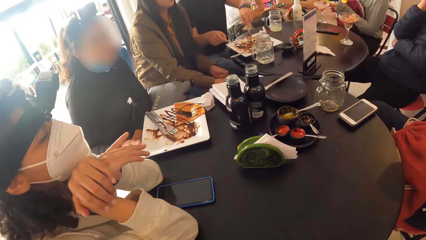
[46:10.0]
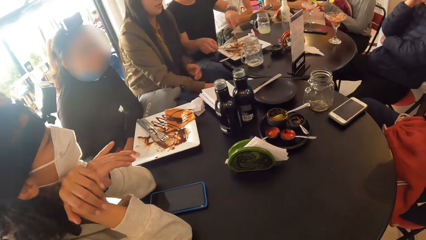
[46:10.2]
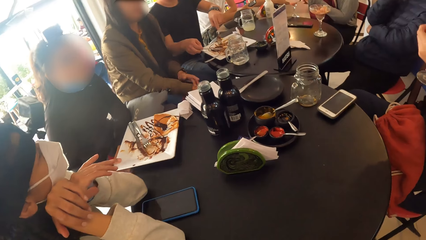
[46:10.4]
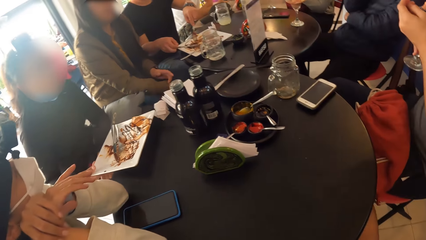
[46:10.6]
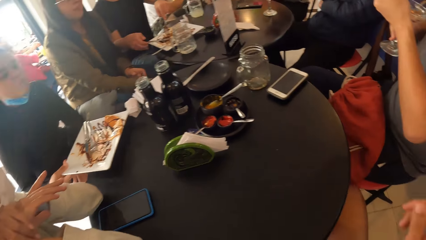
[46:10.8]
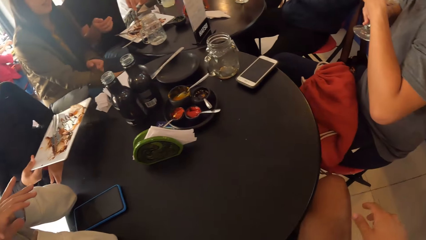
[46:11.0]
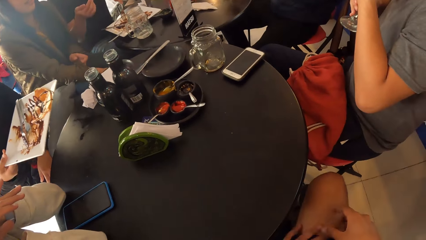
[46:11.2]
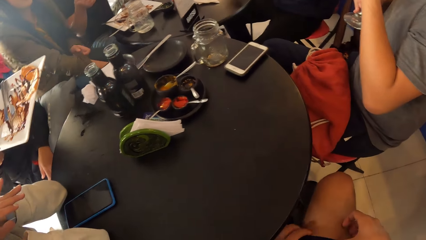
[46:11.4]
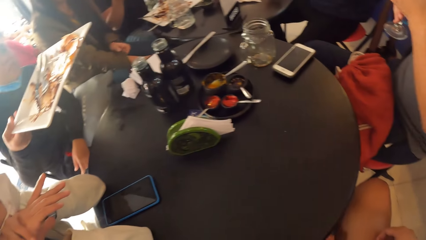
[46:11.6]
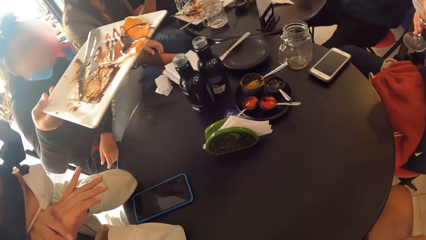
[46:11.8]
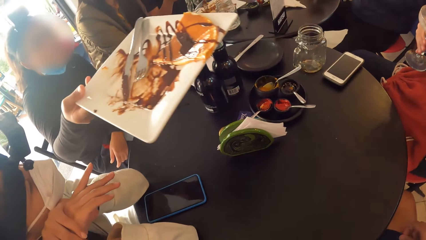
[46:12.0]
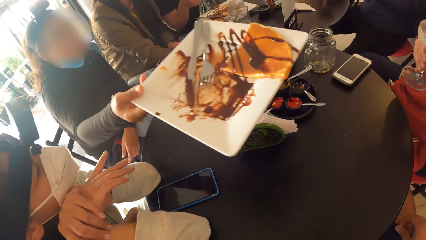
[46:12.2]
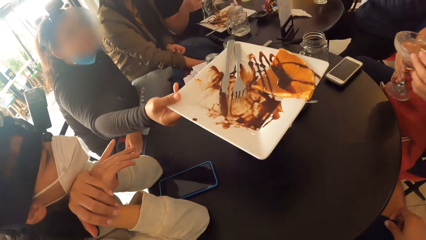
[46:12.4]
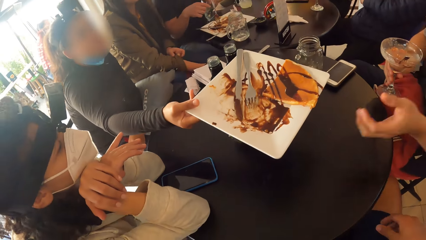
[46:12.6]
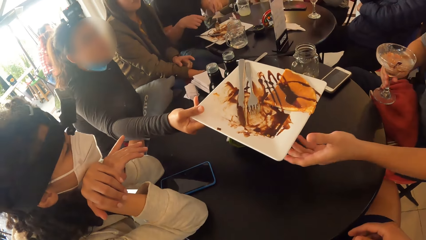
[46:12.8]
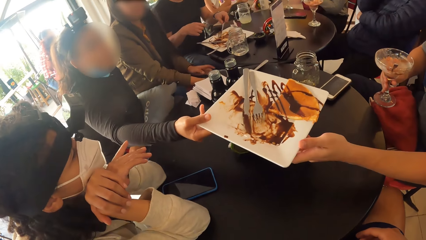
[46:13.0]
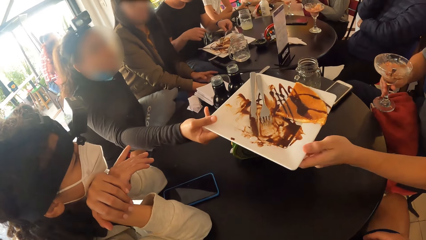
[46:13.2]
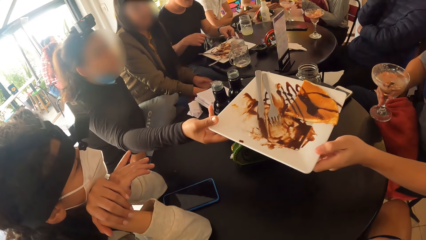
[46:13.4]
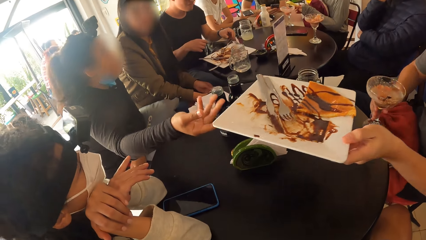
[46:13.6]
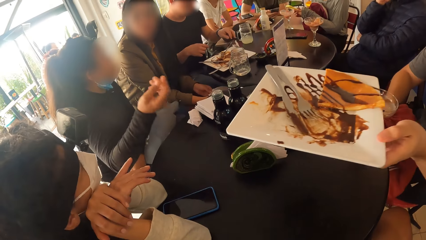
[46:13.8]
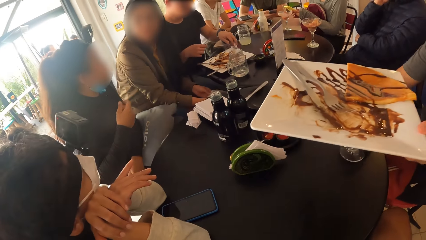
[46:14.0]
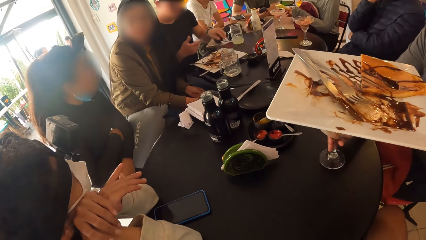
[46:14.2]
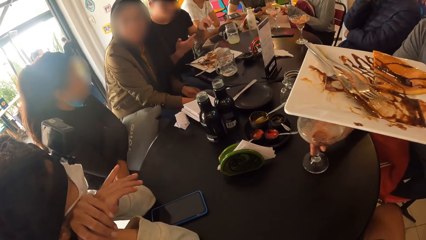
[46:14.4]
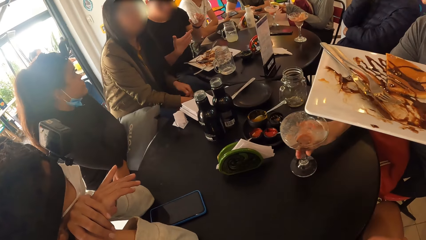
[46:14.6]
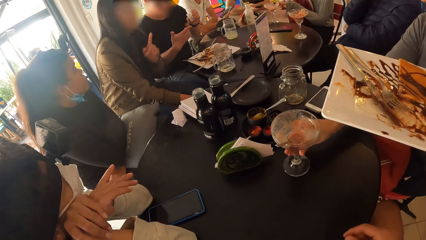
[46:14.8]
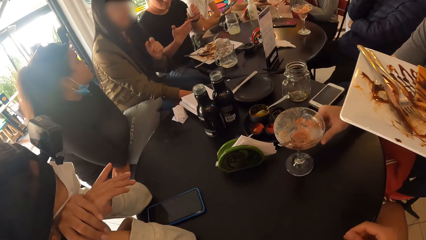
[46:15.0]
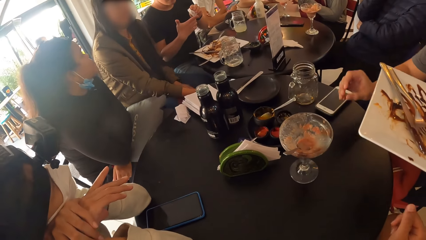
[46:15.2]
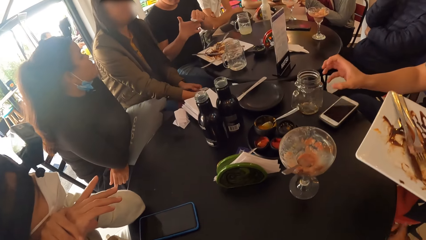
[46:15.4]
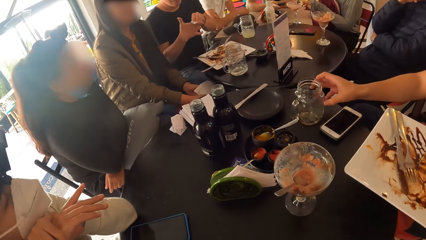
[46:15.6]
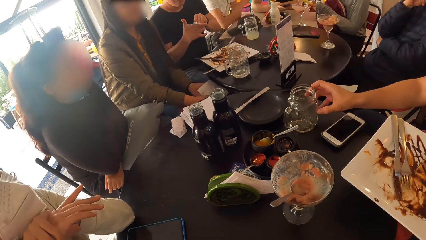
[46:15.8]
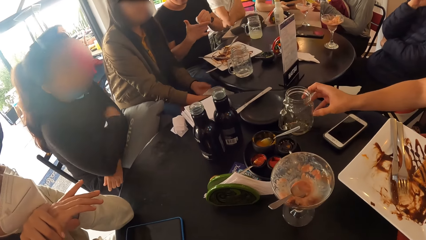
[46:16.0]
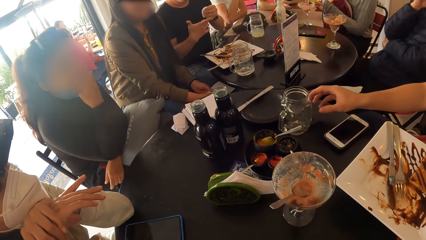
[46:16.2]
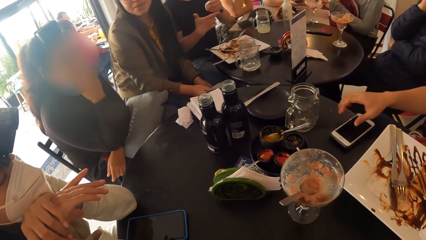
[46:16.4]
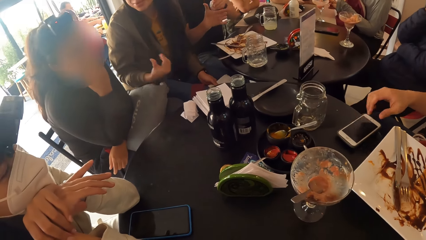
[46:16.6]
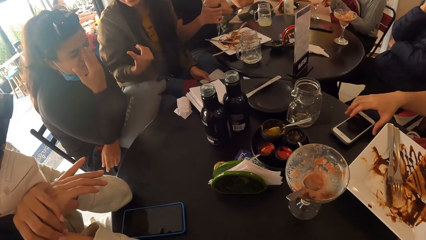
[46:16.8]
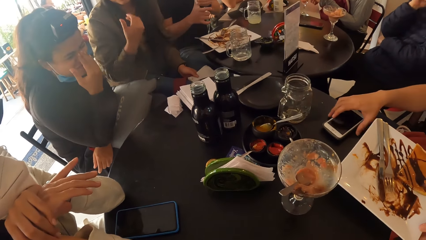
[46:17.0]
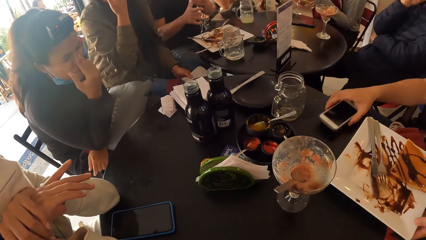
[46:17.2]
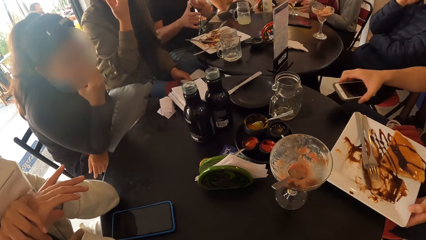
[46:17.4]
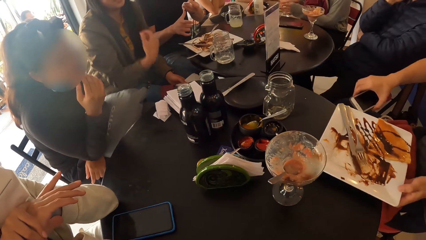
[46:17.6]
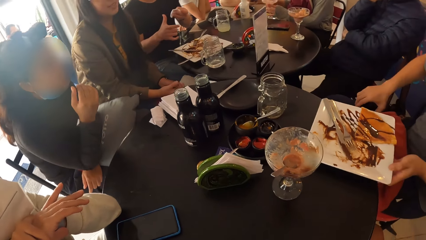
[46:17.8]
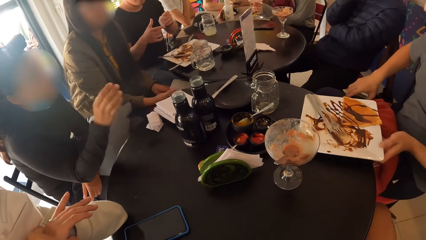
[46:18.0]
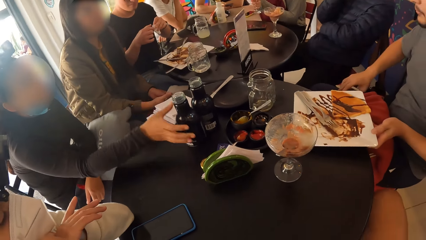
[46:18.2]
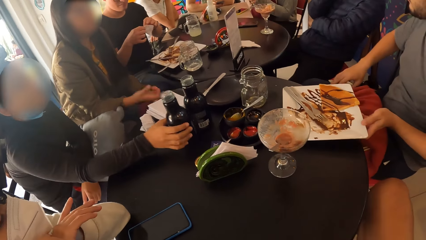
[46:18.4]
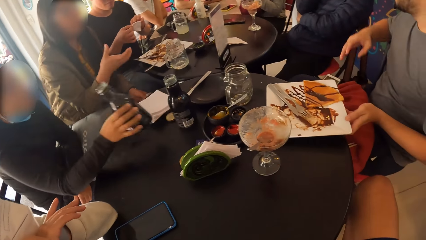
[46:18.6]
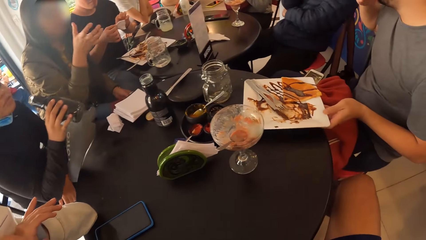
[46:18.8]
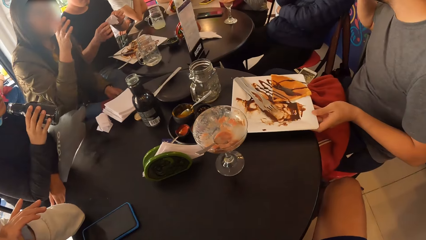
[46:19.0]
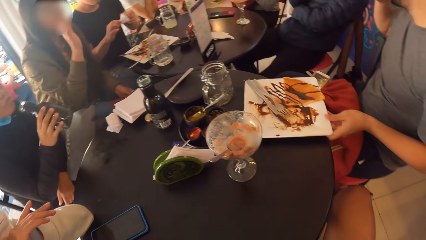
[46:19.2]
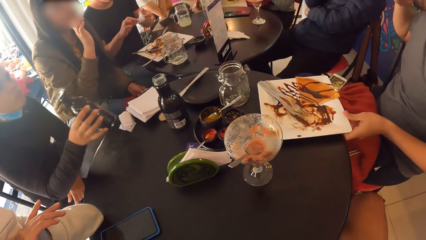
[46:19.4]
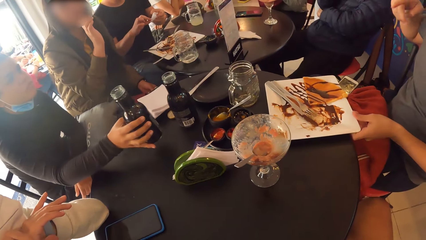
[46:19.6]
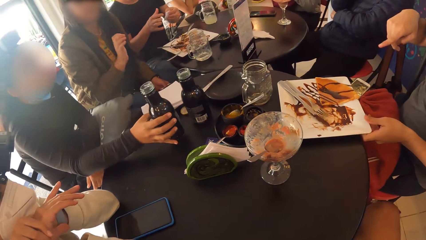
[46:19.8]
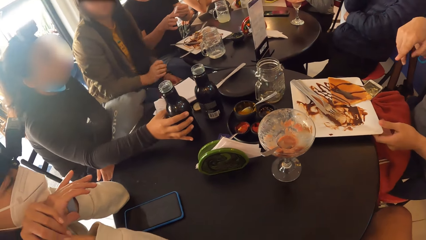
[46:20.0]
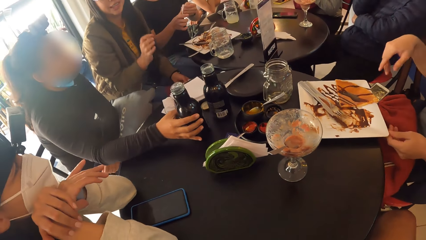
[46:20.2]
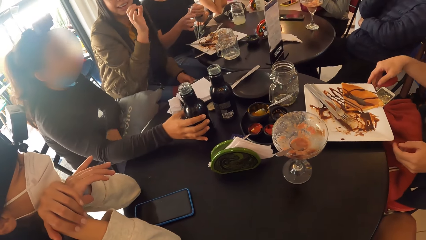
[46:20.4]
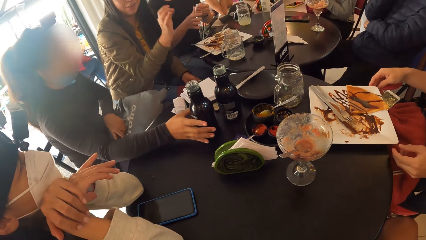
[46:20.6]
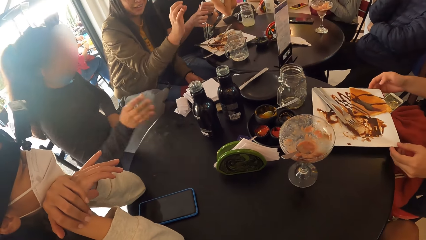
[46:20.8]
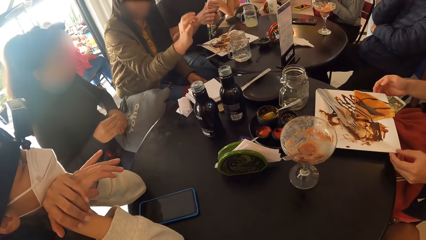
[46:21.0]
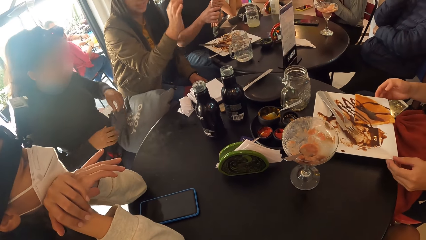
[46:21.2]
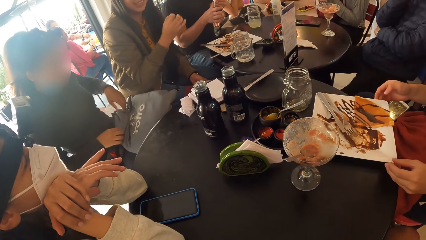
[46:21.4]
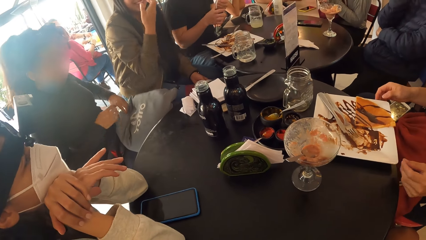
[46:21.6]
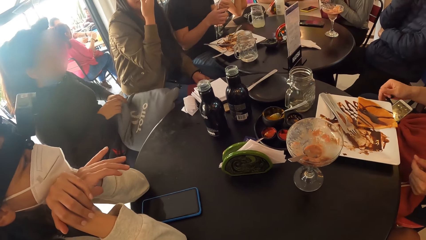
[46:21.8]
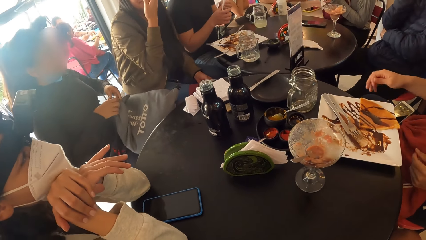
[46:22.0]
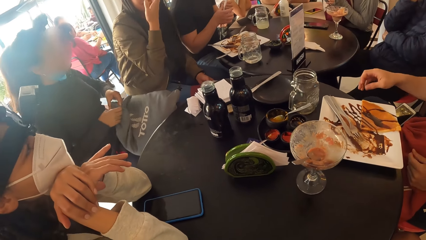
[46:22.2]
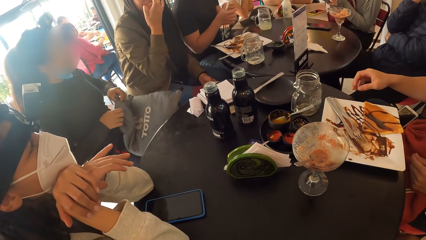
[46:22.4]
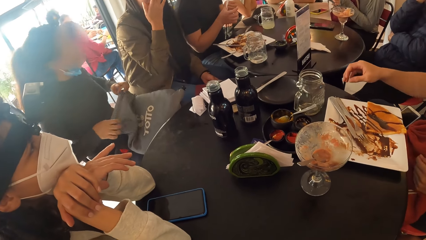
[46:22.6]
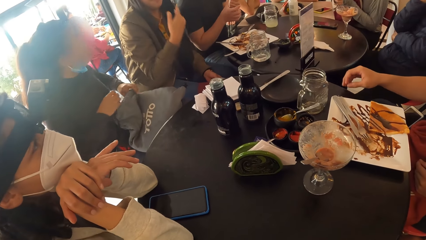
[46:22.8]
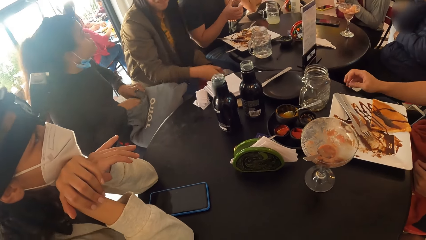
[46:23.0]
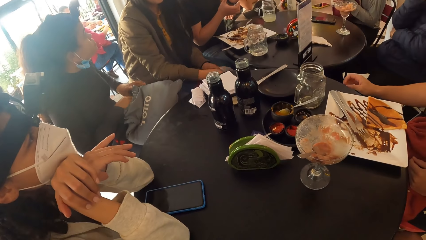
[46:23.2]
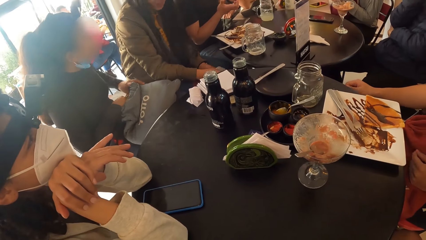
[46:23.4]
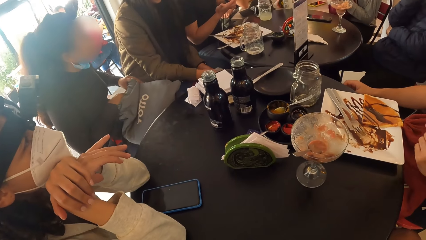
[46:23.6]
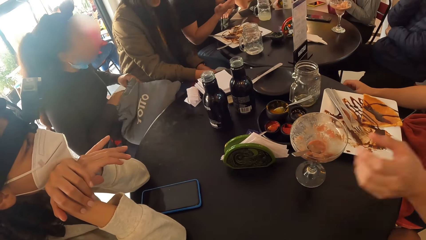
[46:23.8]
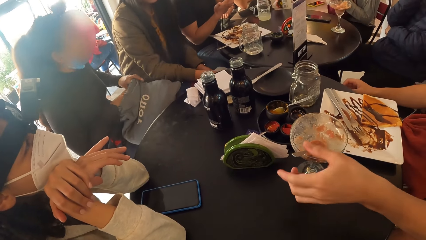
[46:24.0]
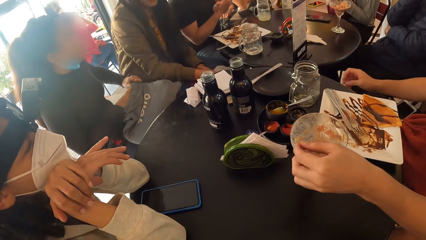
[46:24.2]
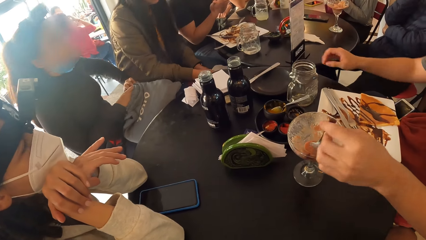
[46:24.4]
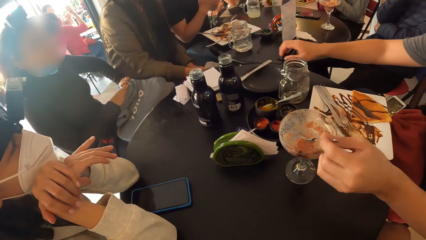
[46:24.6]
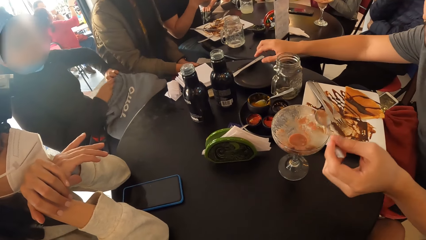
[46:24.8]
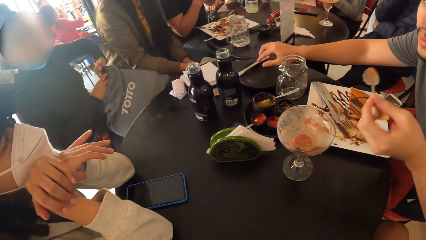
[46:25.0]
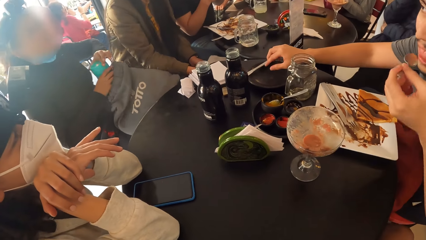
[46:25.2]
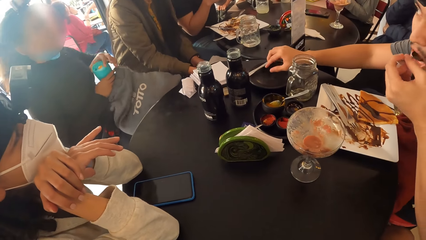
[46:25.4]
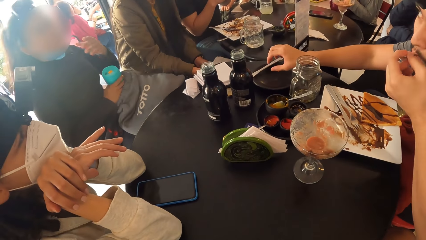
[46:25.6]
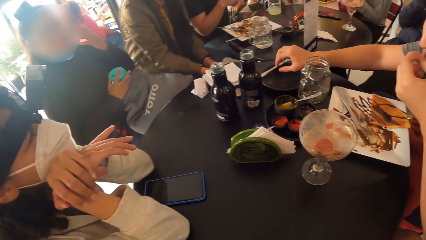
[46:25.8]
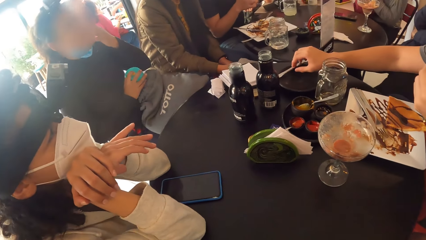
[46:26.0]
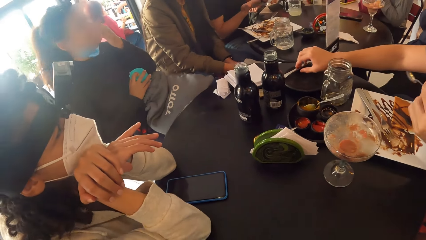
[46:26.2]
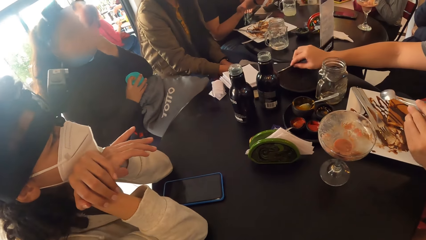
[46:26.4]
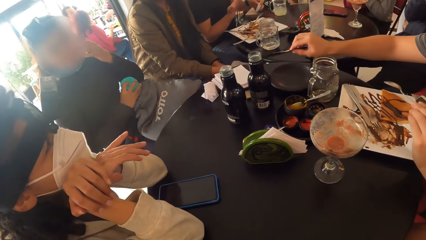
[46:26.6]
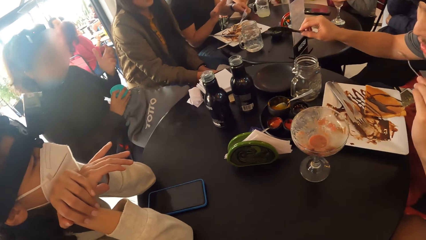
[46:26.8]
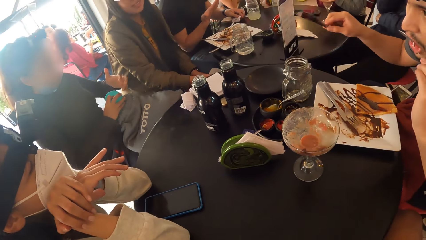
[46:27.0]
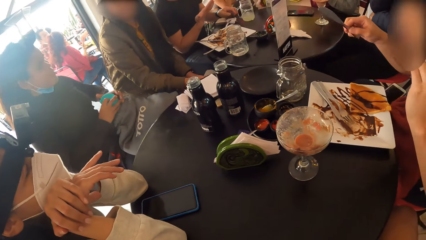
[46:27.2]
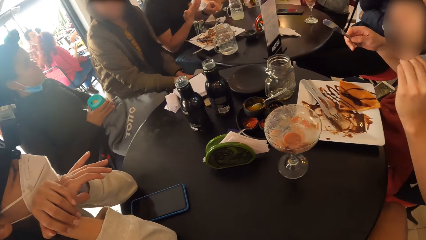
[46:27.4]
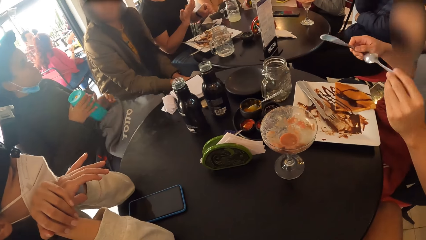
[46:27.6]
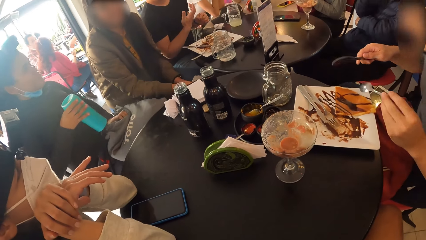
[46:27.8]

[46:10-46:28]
A woman pushes the plate. The woman lifts the plate from the table with her right hand. The woman passes the plate in her right hand to a man. The woman places the plate on the table. The man takes the plate from the woman with his left hand. Another woman interacts with the first woman. The man drops the glass cup in his right hand on the table. A lady lifts the hand. The man adjusts a glass jar on the table with his right hand. The man pushes the cup. The first woman lifts her right hand to her nose. The man picks a phone on the table with his right hand. The man places the phone on a drawstring bag on his lap with his right hand. The man drops the plate in his left hand on the table. The first woman picks a bottle on the table with her right hand. The man lifts his hand. The first woman drops the bottle in her right hand on the table. The man shifts the plate on the table with both hands. The first woman opens a drawstring backpack on her lap with both hands. The lady lifts her hand. The man picks the spoon from the glass cup on the table with his left hand. The man holds the spoon. The first woman brings out a water bottle from the drawstring backpack on her lap with both hands. The man takes a knife on a plate on the table with his right hand. The man puts the spoon in his left hand into his mouth. The first woman touches her face with her left hand. The man picks a knife on the table with his right hand.
